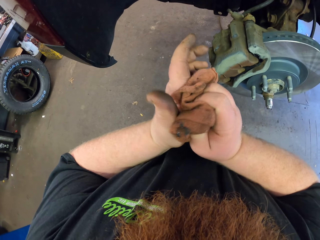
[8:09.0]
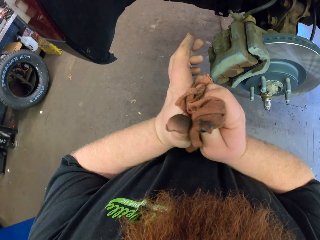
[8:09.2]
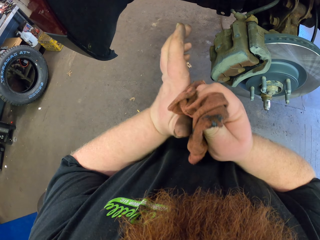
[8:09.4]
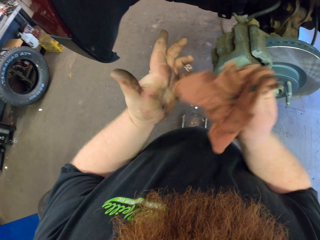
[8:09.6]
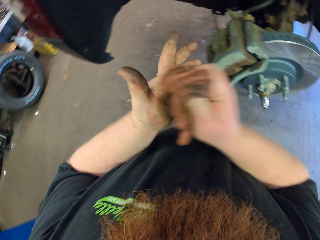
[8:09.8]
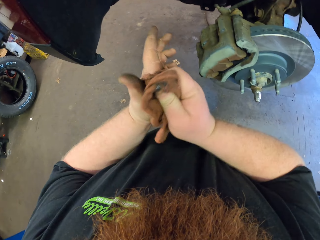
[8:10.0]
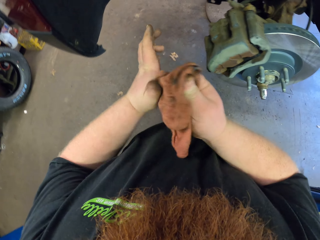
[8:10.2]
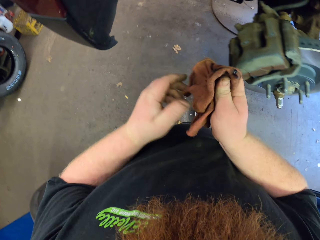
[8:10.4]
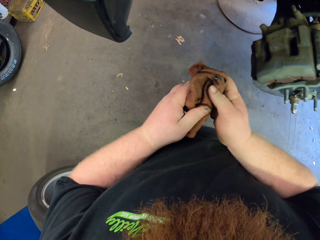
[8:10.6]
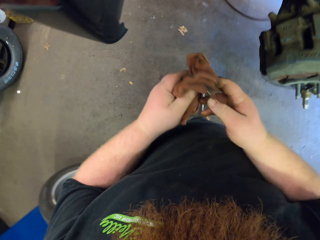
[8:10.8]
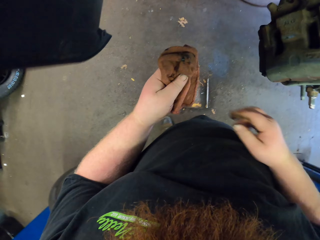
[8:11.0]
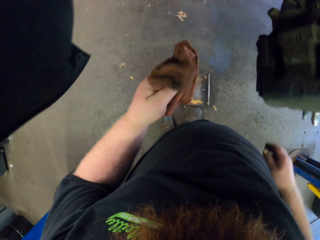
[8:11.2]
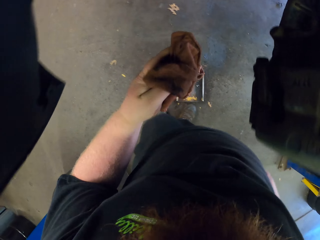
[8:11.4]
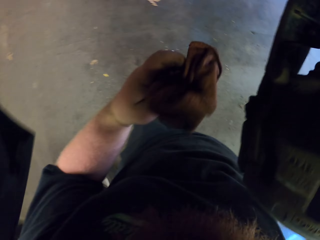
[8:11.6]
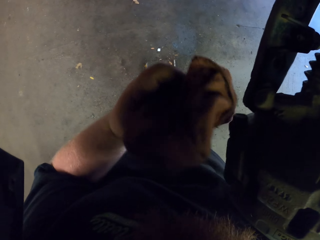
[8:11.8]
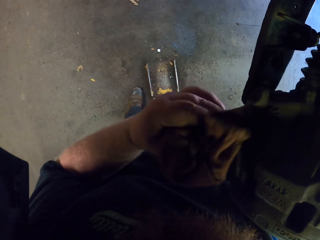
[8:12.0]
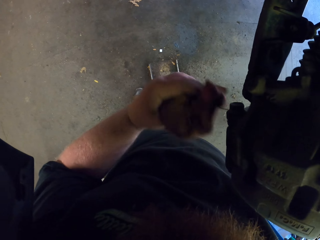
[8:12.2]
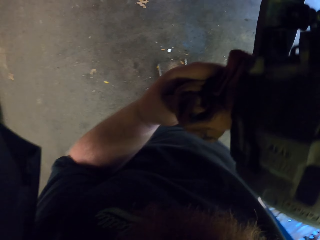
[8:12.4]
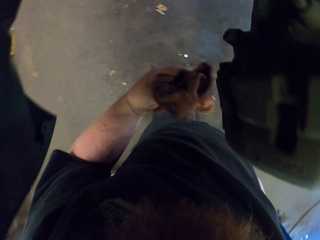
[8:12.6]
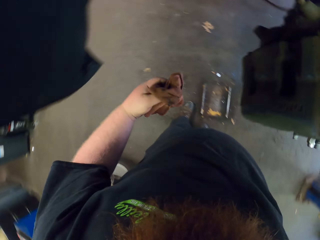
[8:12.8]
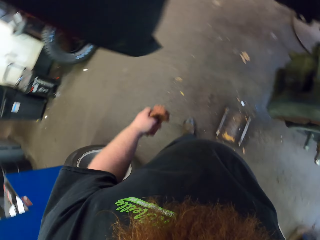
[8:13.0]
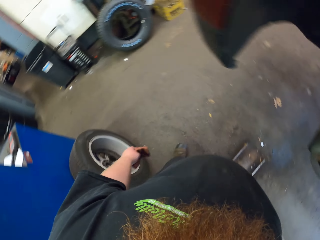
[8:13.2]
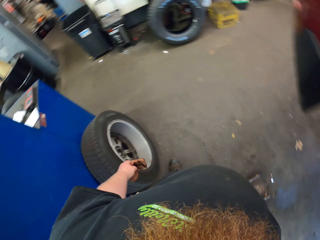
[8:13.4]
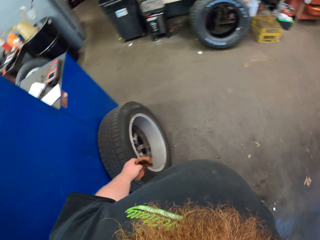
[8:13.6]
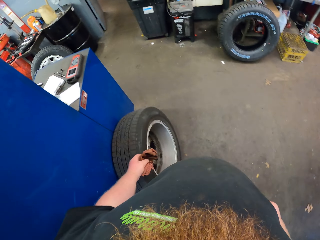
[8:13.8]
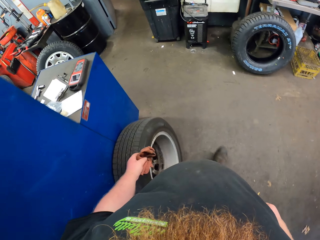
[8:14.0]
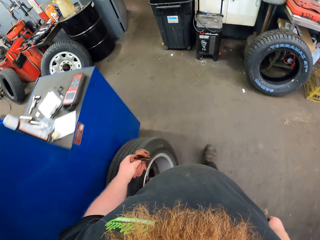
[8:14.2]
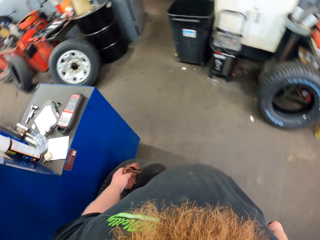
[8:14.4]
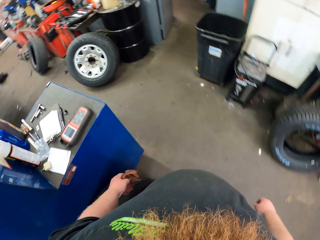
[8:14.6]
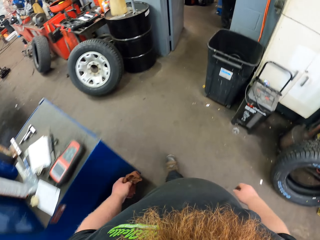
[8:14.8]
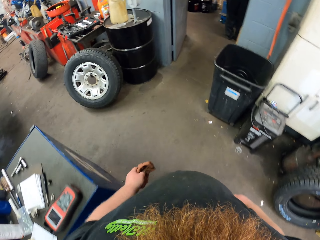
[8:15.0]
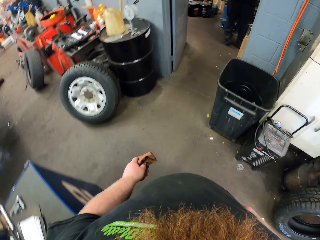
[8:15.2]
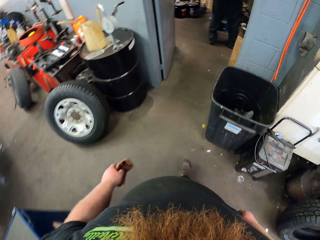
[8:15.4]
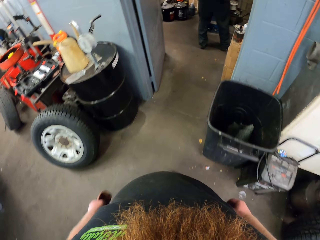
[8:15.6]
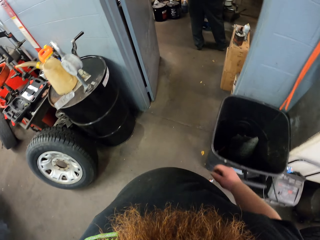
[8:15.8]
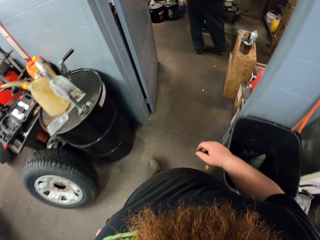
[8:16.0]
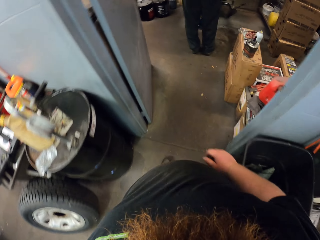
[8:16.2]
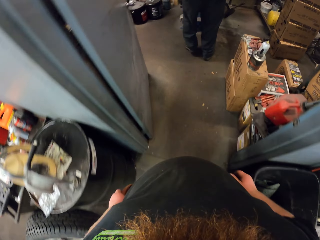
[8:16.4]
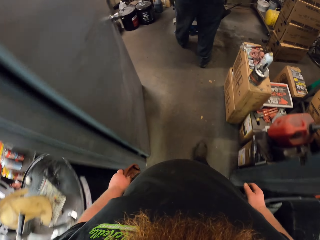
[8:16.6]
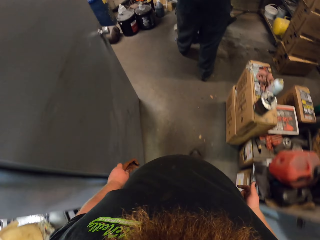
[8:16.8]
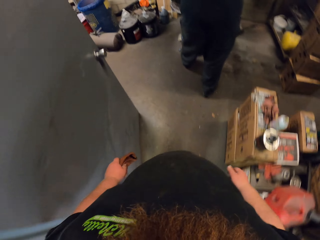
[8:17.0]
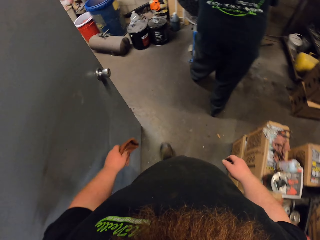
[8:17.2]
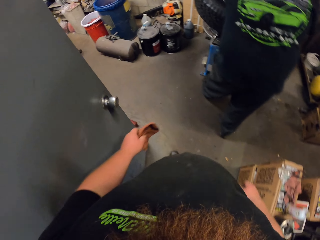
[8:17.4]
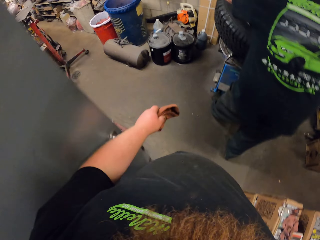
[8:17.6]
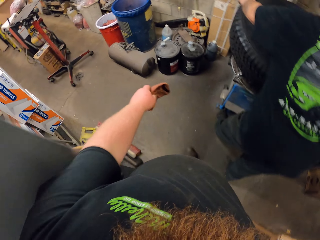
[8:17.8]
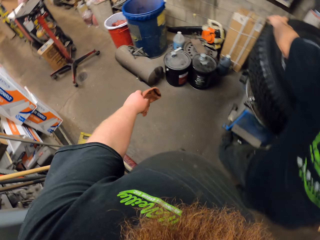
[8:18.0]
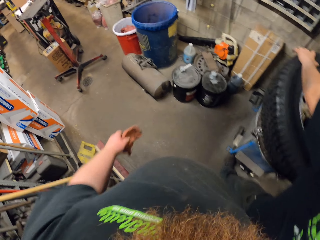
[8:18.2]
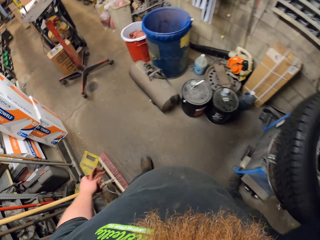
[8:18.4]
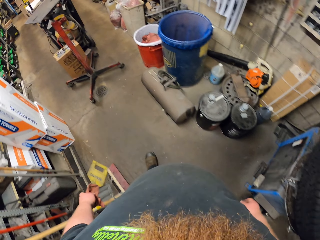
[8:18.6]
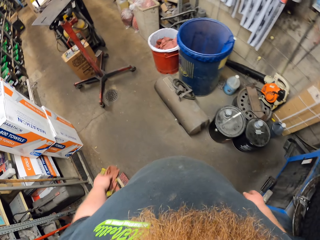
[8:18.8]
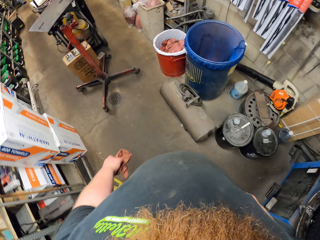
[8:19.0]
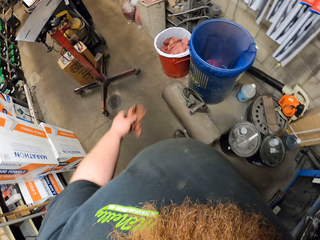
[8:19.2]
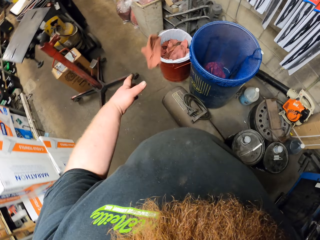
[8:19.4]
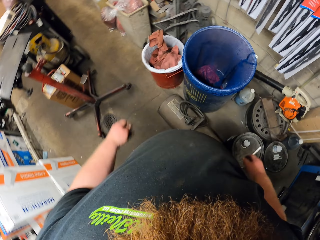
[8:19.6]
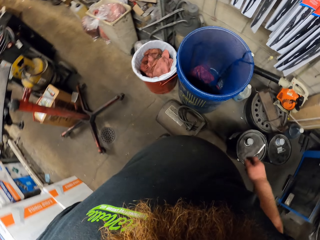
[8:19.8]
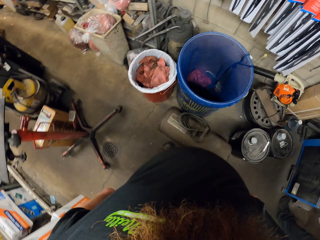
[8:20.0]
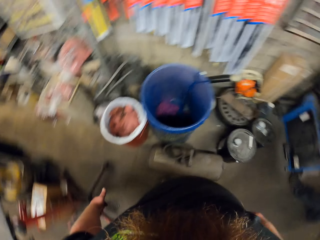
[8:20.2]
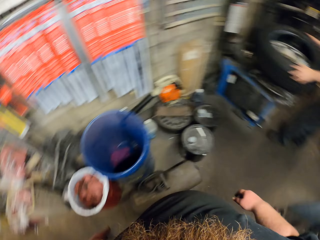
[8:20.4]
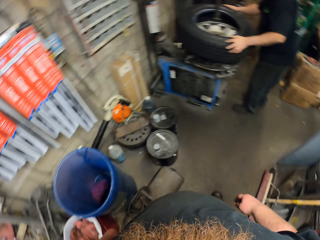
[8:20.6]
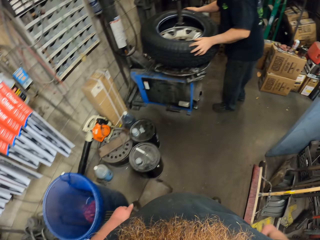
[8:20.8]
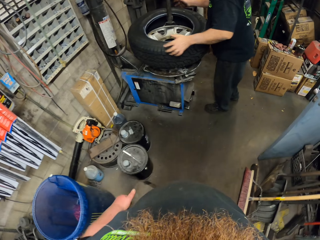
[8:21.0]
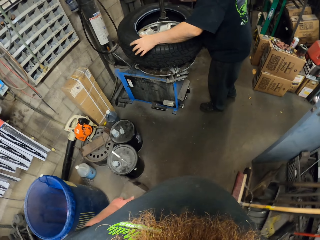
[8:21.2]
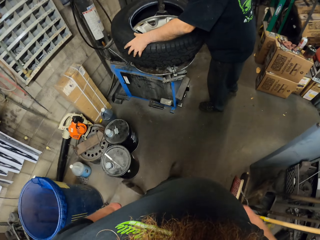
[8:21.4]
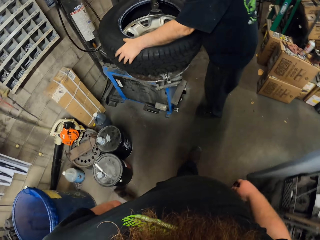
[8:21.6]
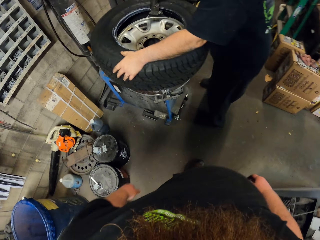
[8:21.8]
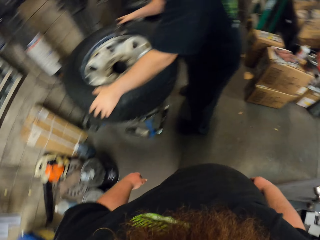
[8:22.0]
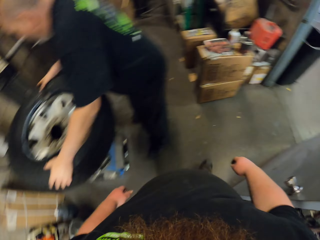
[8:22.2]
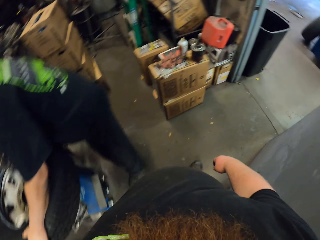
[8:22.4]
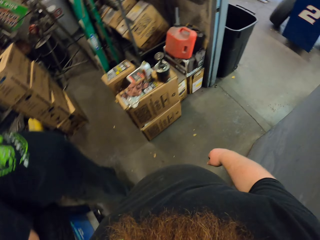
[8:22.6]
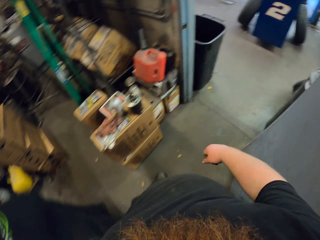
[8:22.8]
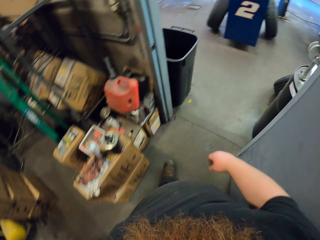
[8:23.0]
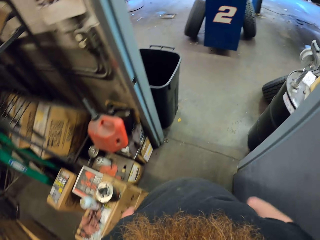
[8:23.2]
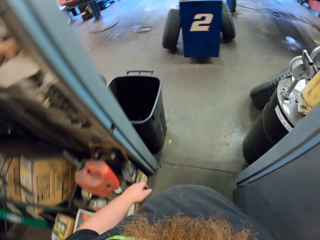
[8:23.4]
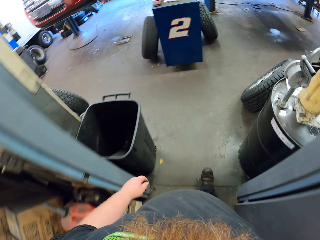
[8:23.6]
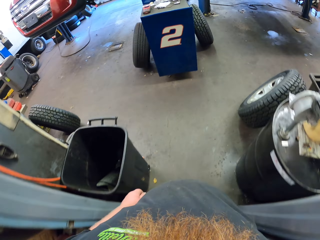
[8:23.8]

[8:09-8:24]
The camera wearer wipes his hands with a piece of cloth. He wipes an engine with the piece of cloth. He walks around a garage. A man holds a tire. The camera wearer puts the piece of cloth in a bucket. He walks around the garage.

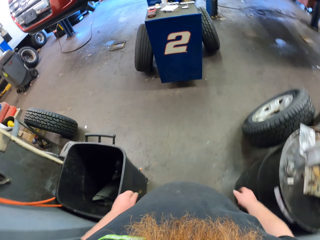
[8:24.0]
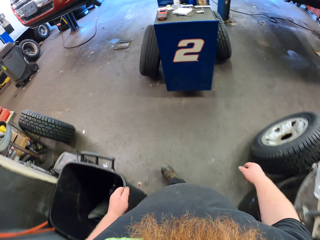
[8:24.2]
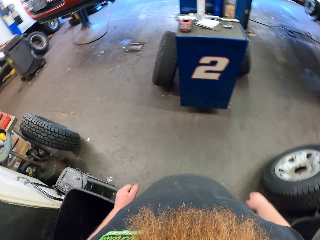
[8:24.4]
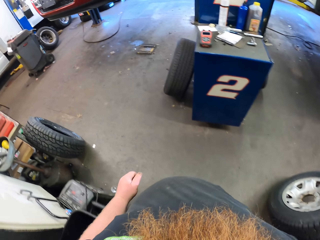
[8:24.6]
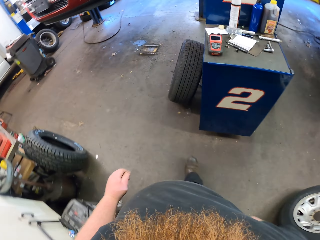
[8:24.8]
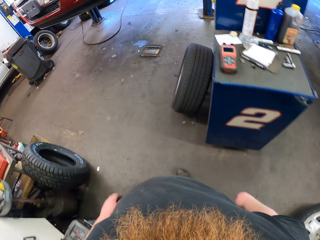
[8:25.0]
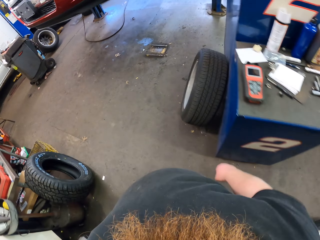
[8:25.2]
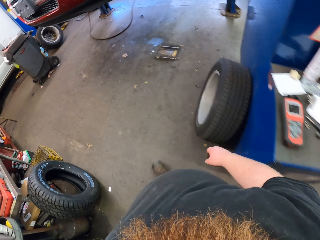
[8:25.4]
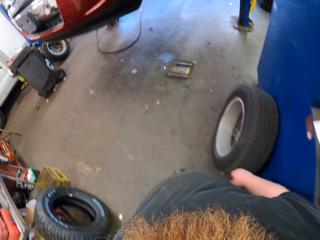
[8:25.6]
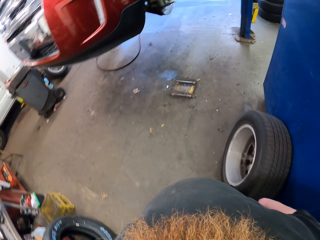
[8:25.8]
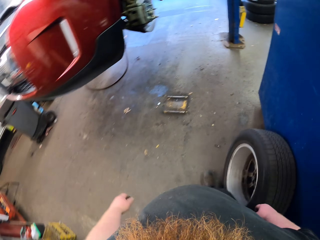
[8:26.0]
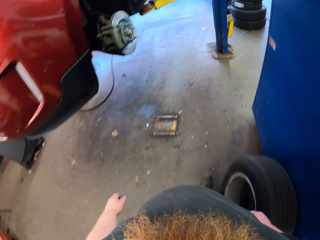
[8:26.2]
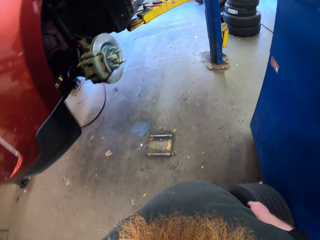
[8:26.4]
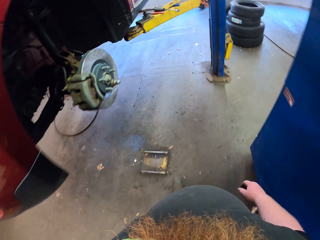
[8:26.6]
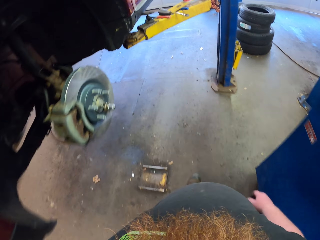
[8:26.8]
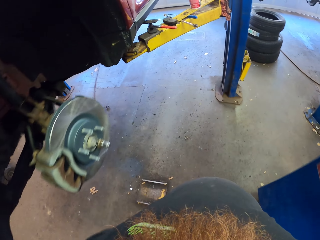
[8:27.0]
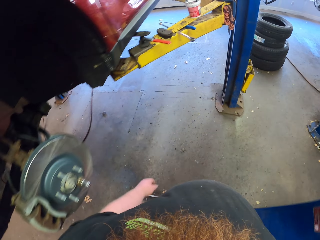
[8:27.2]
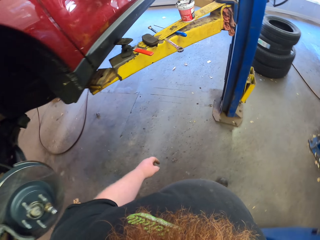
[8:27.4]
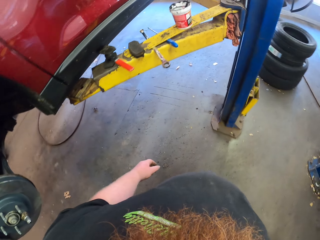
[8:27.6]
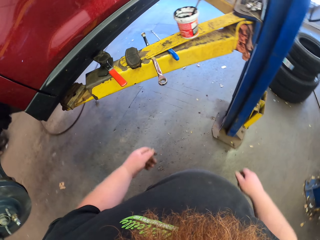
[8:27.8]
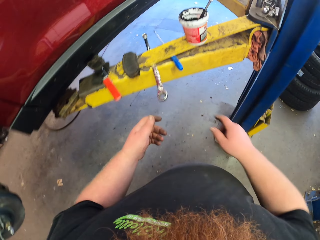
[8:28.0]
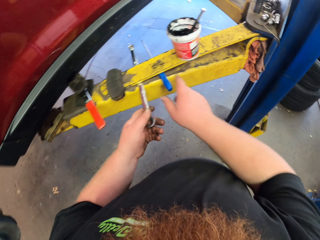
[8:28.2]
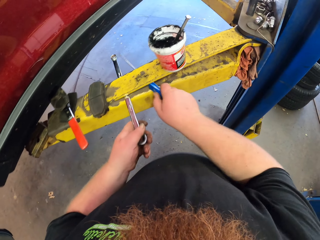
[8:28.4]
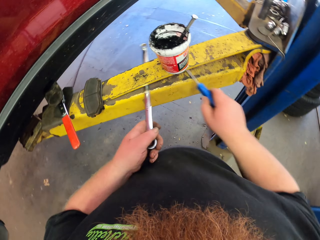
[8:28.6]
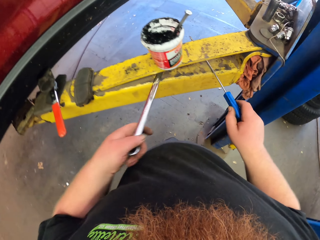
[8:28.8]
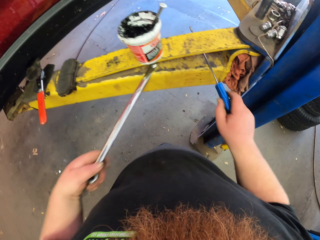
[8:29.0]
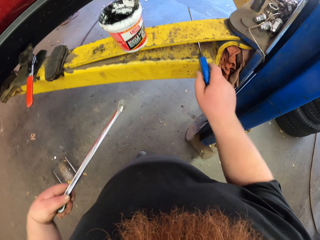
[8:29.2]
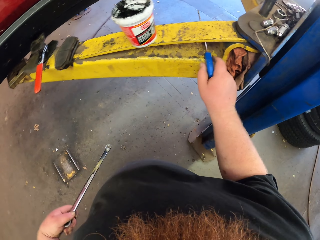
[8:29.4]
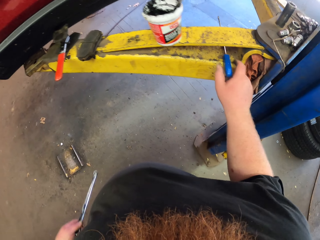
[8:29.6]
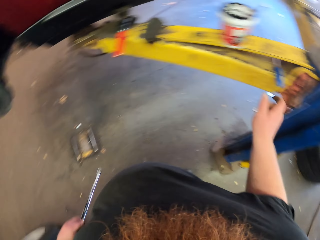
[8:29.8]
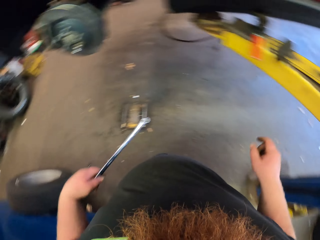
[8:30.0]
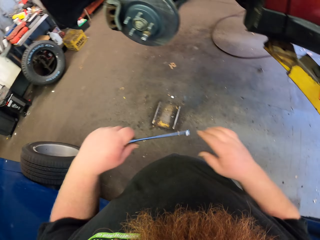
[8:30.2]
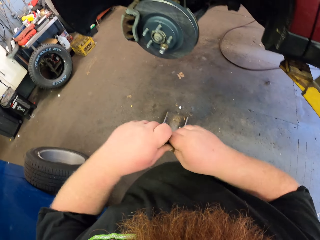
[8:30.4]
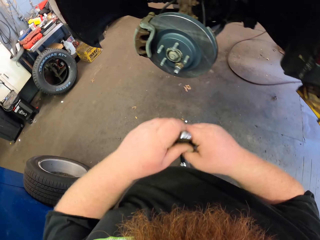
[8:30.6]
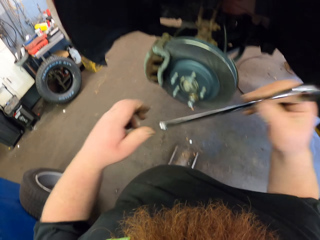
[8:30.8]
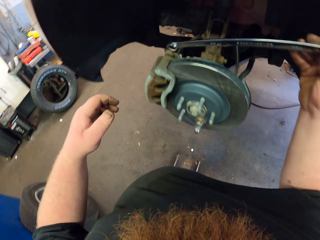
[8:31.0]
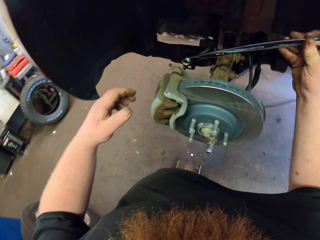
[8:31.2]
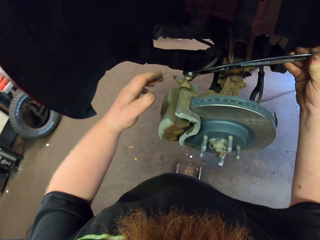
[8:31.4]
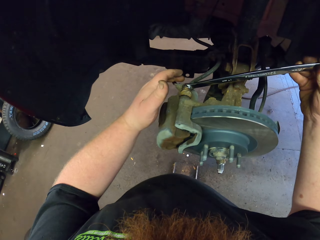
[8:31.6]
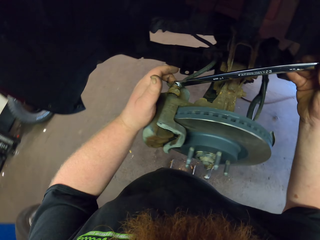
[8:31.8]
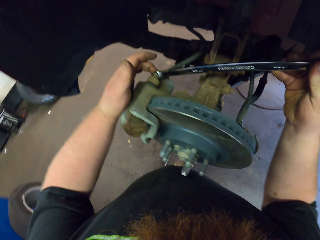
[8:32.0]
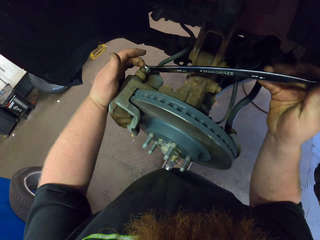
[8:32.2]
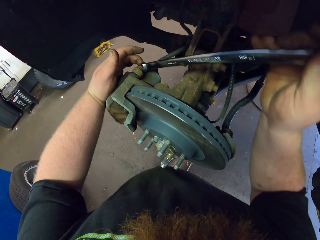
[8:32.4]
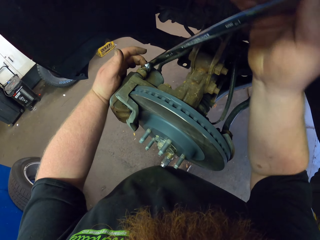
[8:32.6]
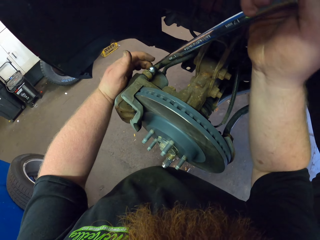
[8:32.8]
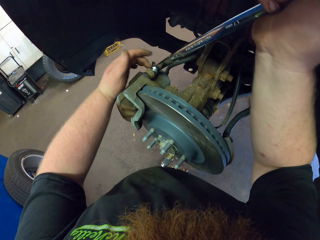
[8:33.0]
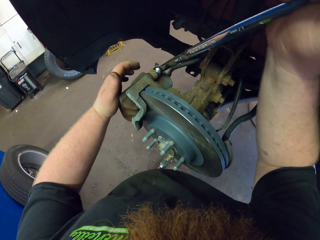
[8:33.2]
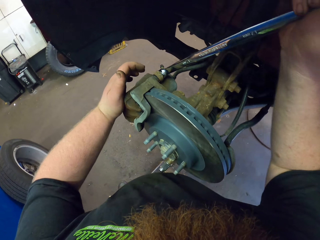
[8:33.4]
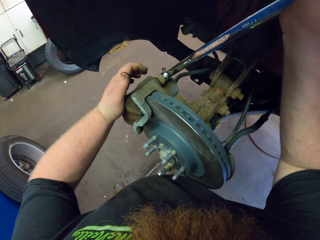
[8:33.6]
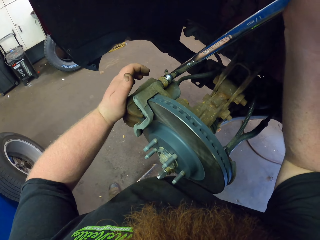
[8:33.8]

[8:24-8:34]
The camera wearer picks up a bolt tightener from a metal rod. They move a screwdriver on the metal rod. They walk around a garage. They tighten a bolt with the bolt tightener.
